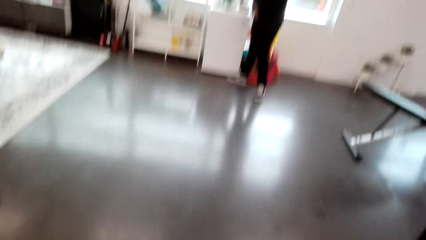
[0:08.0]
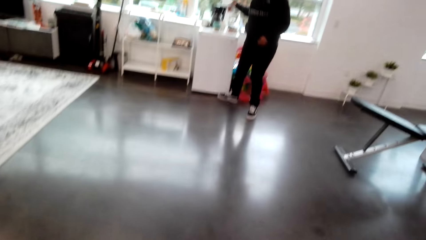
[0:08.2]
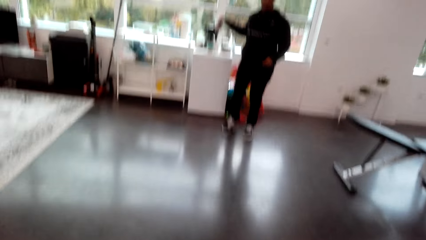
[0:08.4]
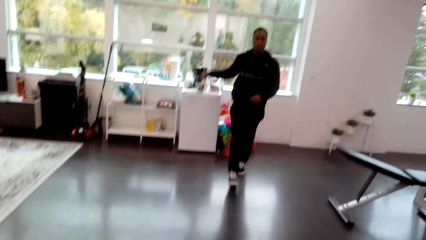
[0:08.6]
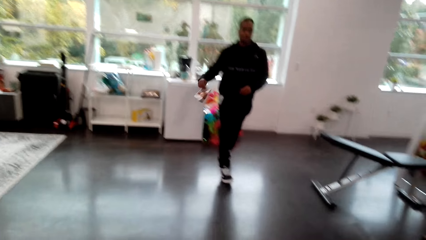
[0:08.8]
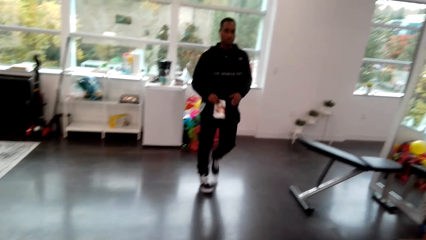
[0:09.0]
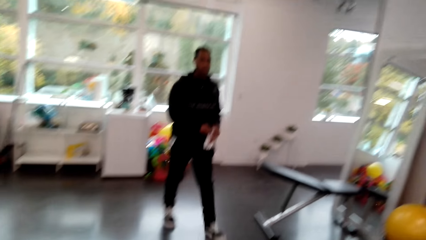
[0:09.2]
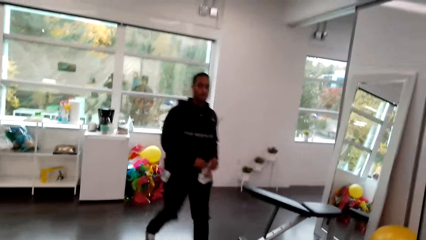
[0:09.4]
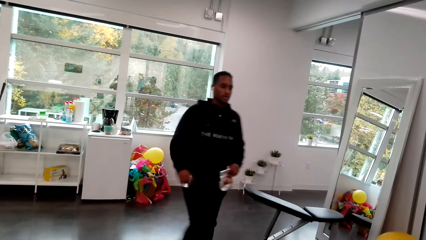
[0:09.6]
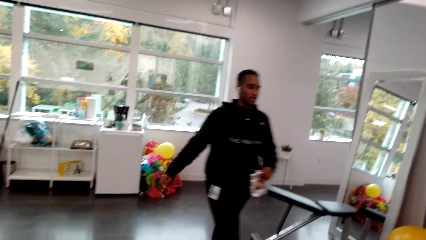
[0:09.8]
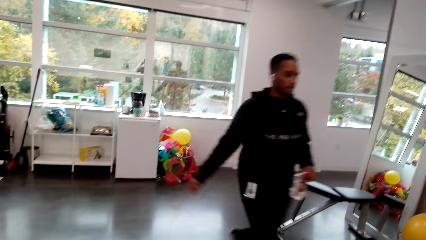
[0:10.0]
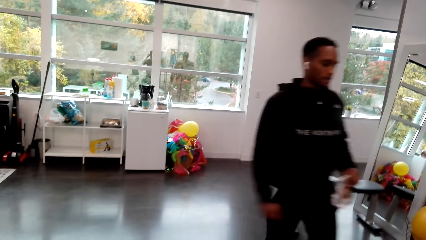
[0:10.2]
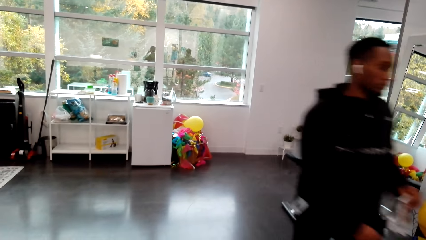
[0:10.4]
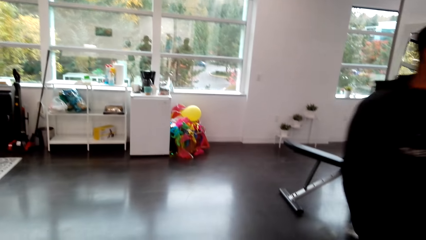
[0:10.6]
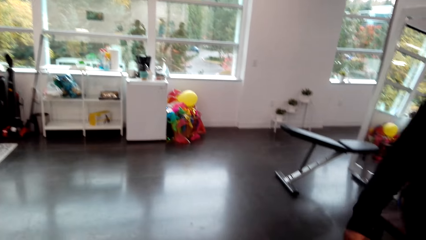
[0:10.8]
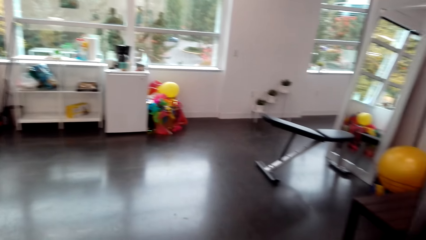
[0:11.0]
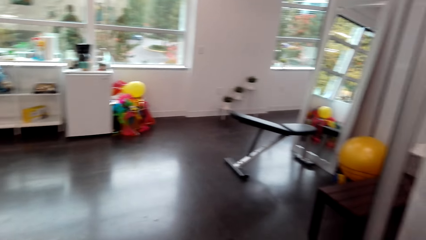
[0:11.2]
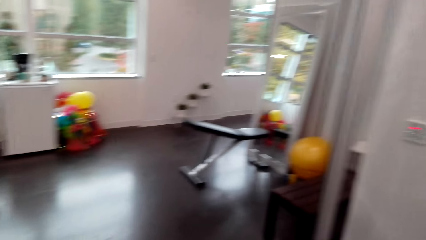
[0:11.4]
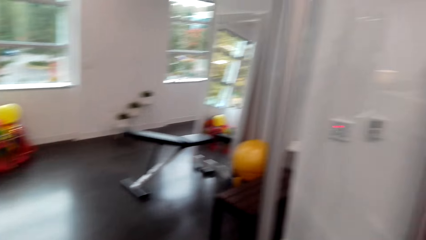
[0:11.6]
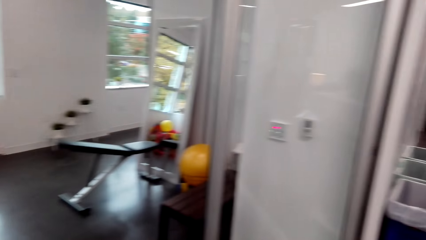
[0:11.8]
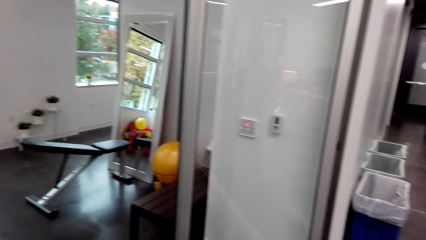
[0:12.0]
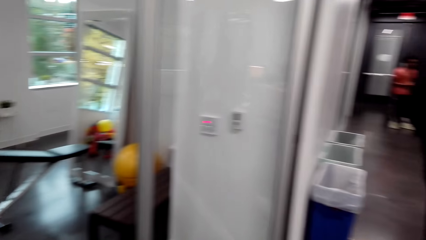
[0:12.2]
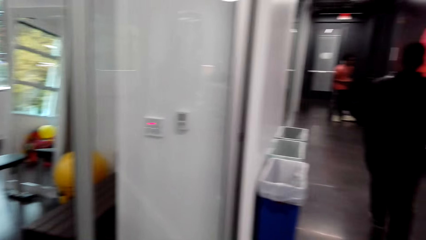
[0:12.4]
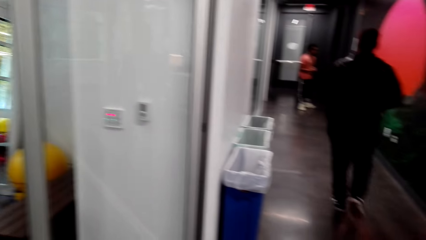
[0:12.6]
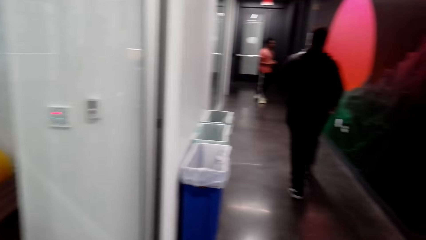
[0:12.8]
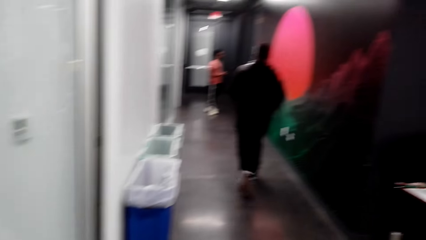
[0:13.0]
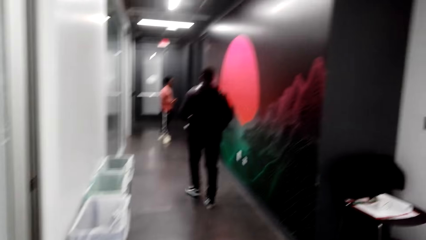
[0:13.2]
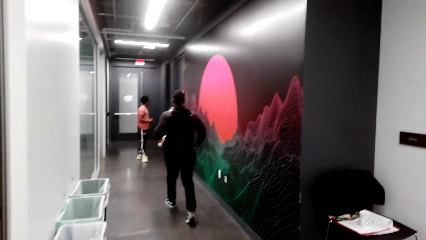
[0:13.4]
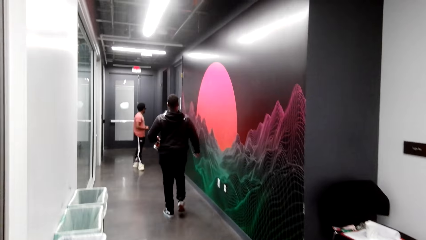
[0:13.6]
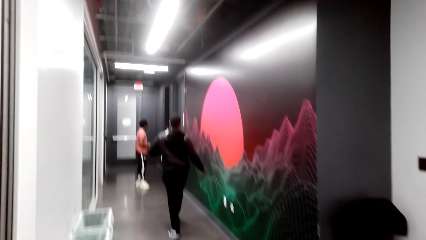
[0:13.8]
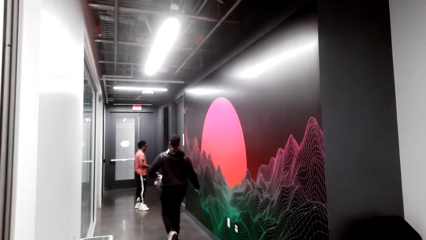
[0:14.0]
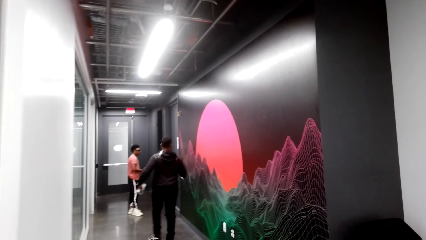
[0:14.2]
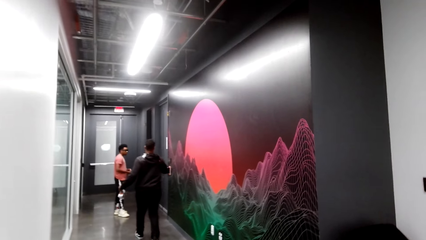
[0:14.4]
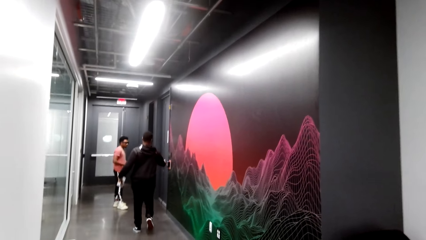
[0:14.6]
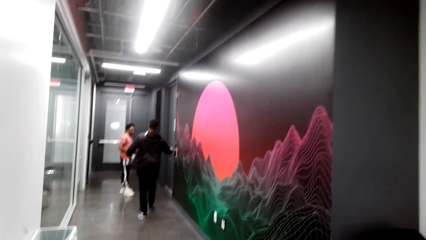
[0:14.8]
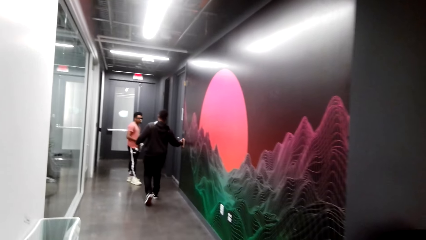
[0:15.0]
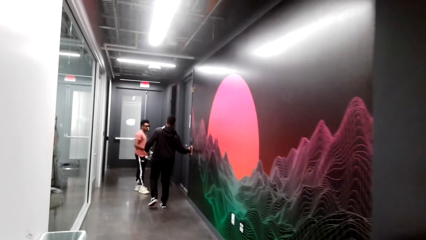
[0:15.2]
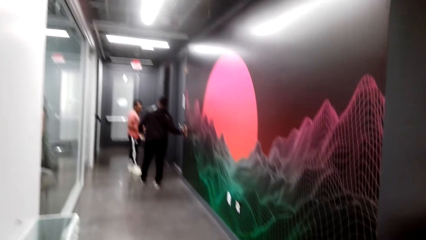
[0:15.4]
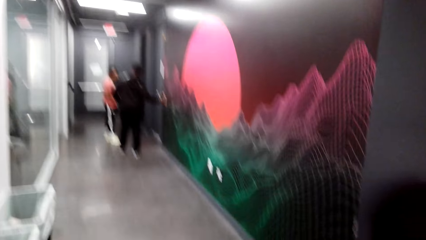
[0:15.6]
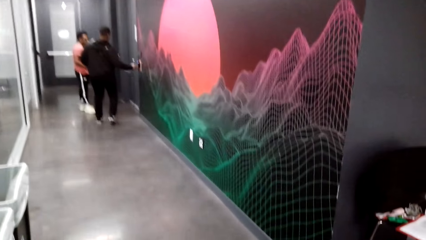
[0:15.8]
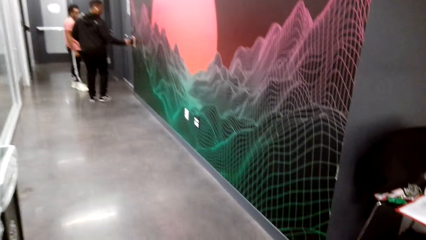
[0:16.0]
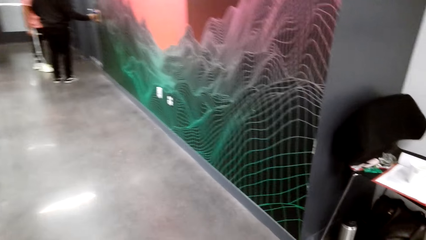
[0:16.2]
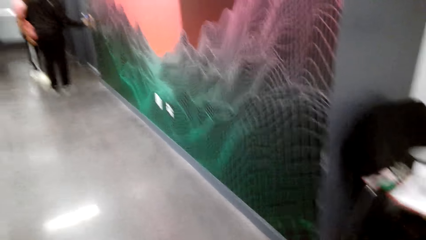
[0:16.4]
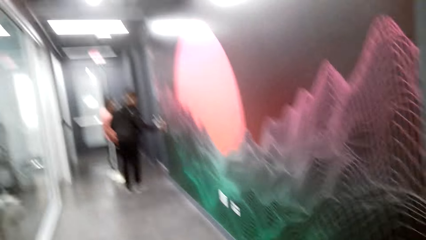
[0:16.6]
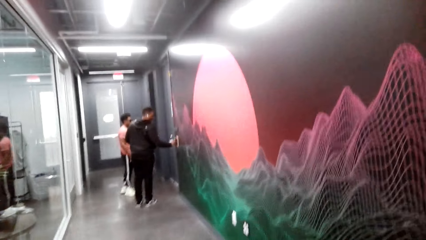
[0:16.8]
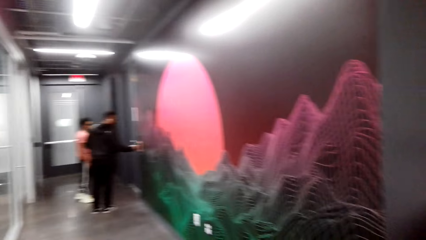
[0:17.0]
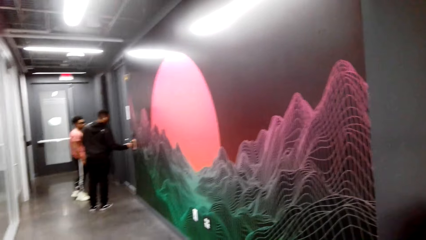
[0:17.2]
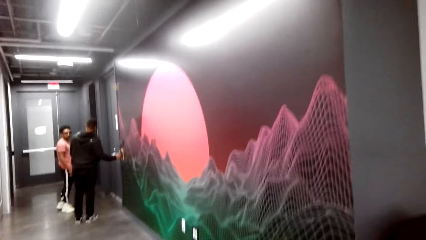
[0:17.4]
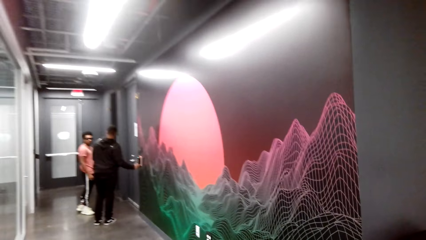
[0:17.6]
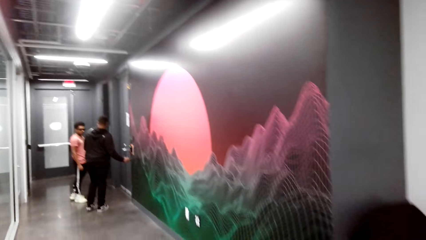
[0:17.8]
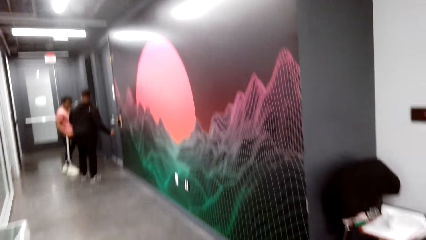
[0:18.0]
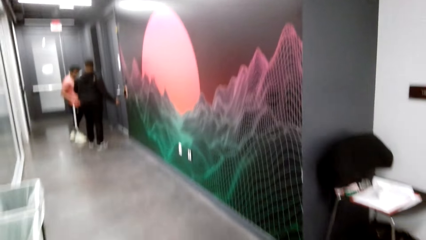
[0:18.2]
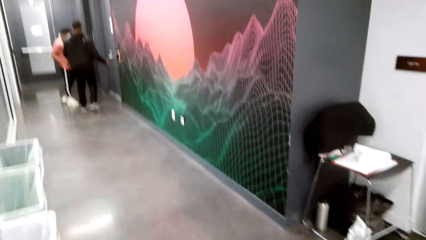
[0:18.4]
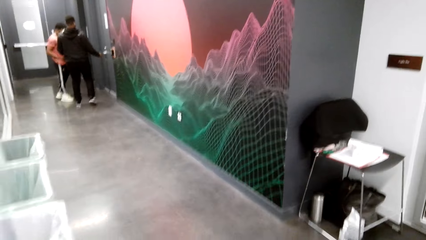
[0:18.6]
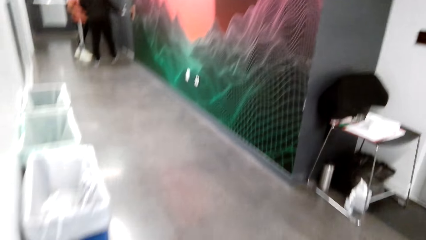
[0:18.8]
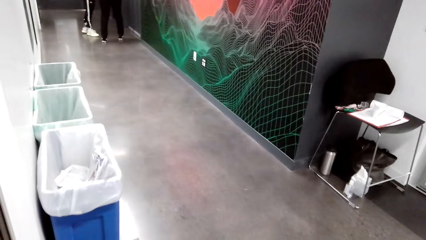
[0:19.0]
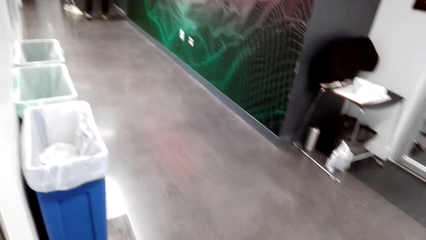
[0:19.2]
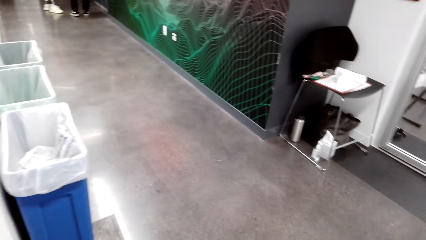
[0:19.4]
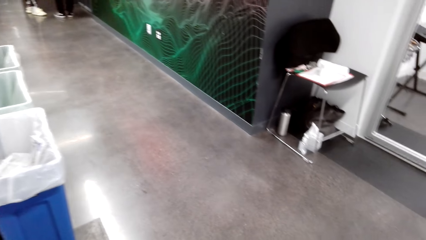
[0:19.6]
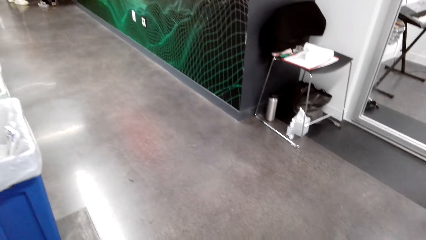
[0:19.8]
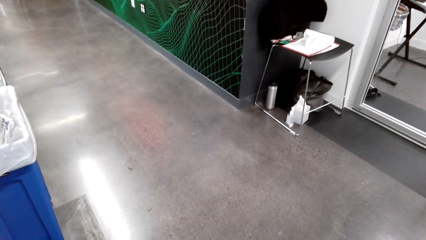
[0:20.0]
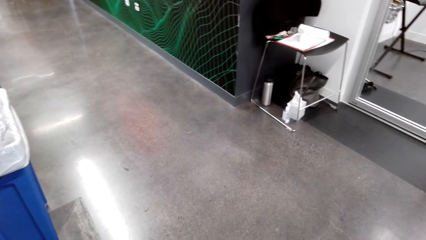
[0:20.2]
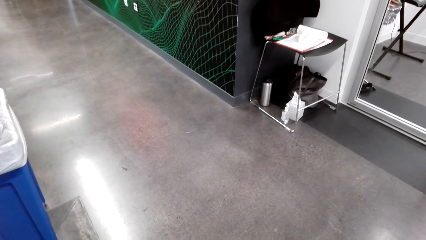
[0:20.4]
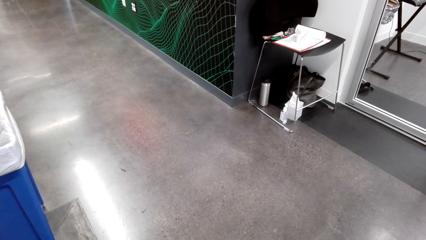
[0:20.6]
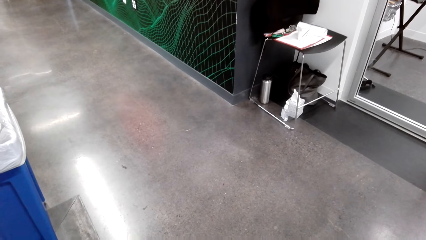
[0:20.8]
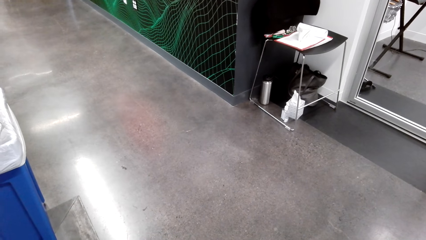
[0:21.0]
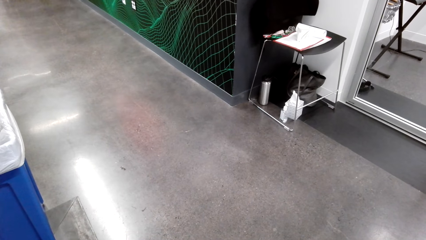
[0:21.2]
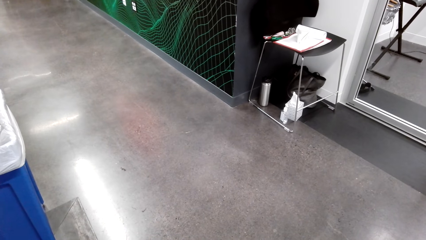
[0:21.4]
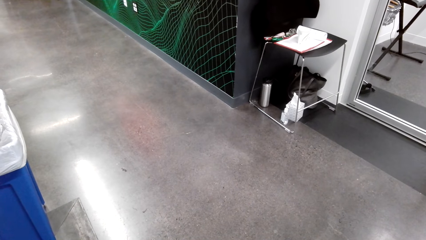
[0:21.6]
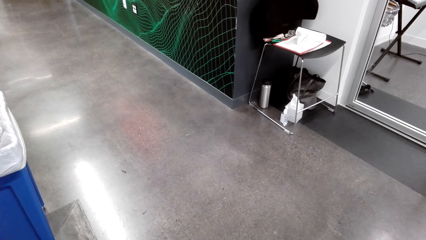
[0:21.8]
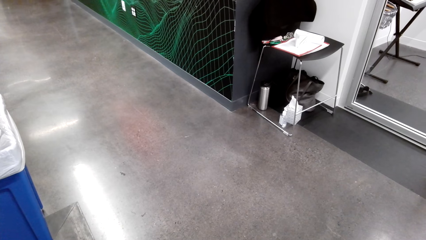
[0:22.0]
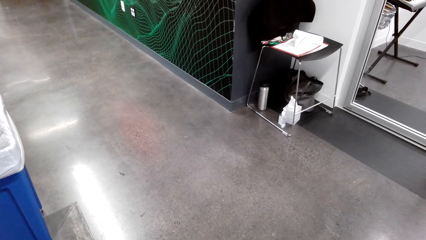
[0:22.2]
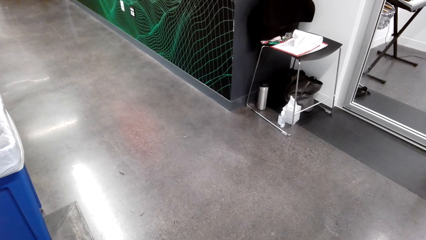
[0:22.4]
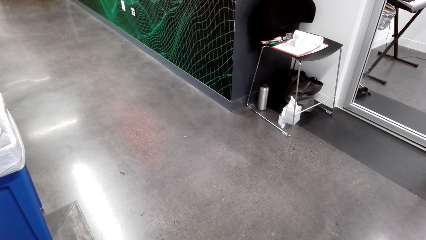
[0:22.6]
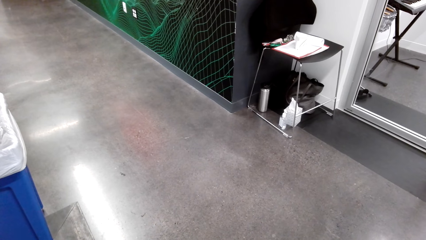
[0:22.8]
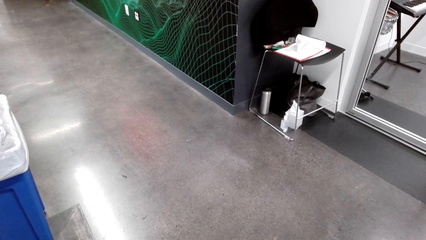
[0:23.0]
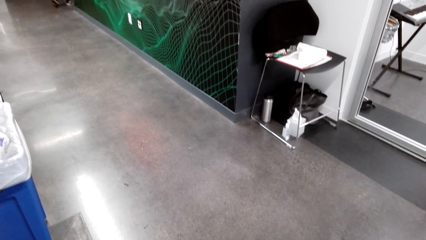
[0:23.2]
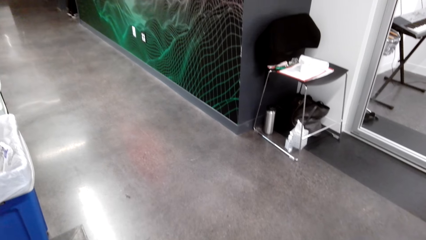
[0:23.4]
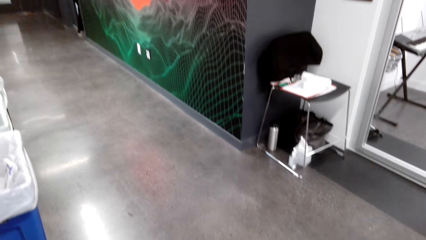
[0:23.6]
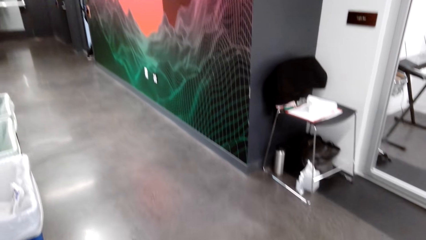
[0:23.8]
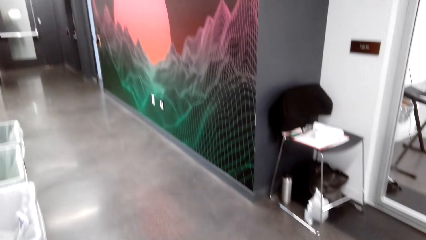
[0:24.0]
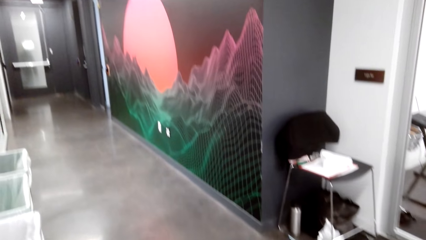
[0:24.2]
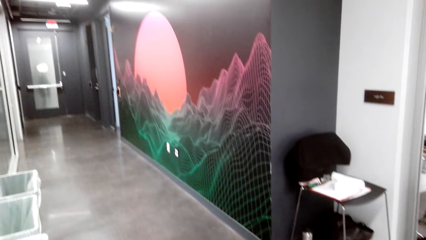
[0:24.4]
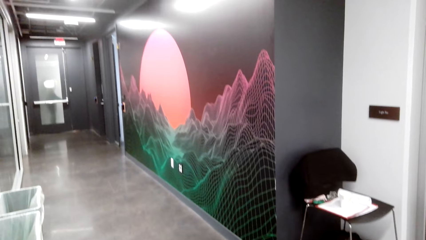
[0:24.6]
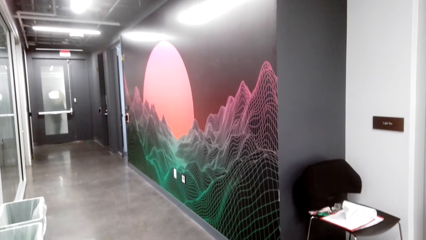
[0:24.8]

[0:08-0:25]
A man picks something from the fridge. The camera wearer turns around the house. They talk with the man.
